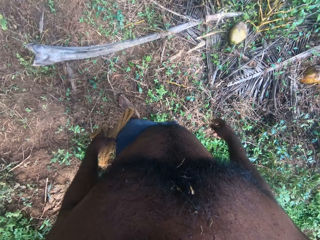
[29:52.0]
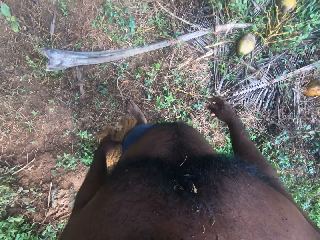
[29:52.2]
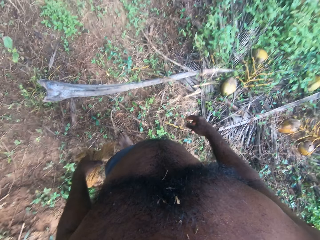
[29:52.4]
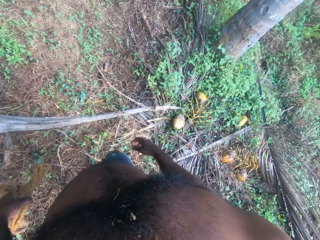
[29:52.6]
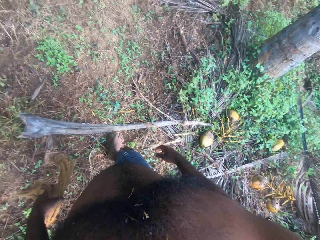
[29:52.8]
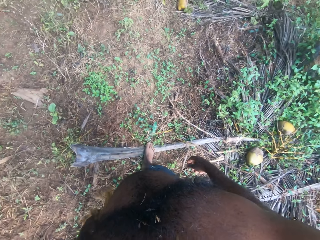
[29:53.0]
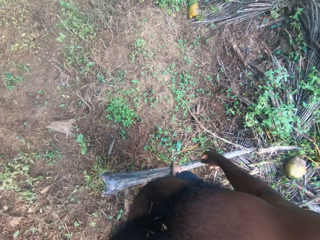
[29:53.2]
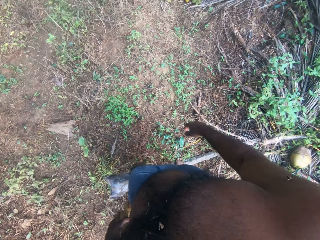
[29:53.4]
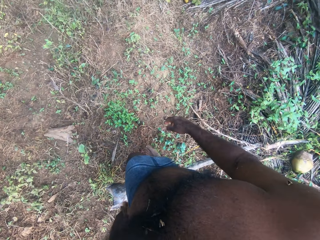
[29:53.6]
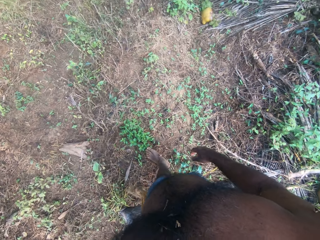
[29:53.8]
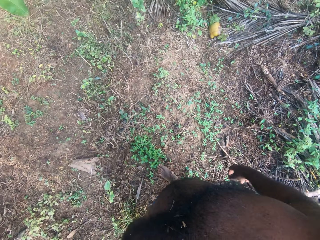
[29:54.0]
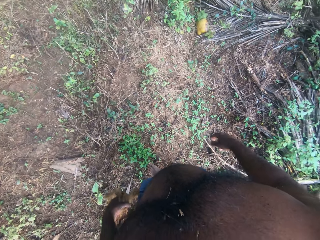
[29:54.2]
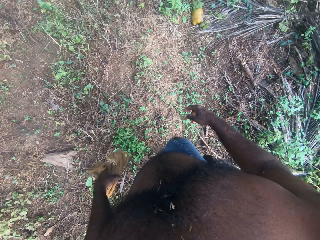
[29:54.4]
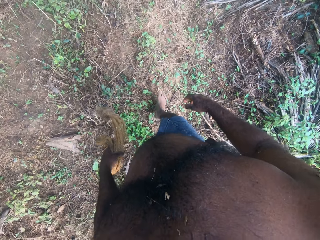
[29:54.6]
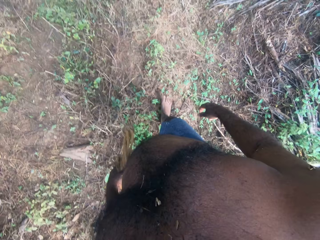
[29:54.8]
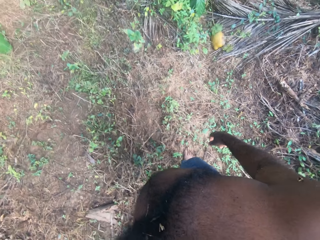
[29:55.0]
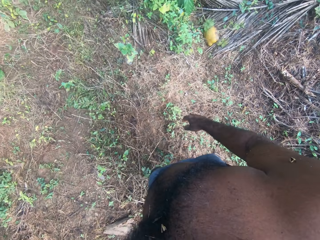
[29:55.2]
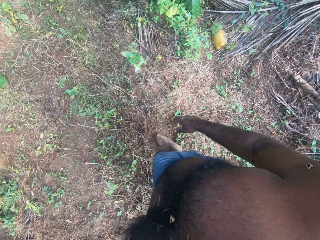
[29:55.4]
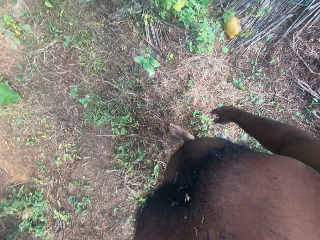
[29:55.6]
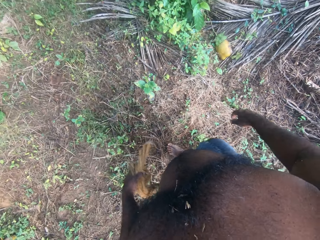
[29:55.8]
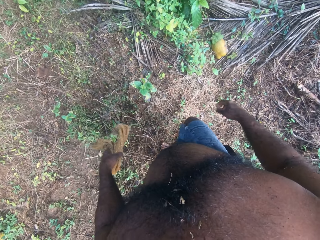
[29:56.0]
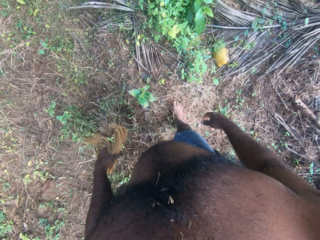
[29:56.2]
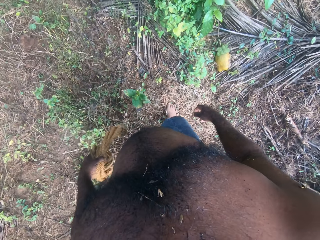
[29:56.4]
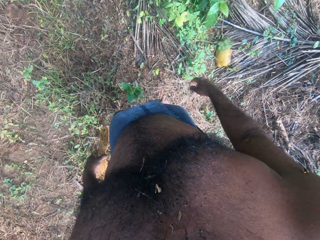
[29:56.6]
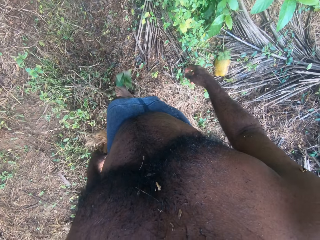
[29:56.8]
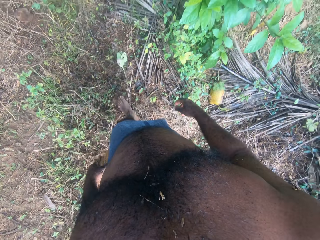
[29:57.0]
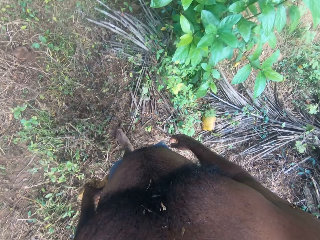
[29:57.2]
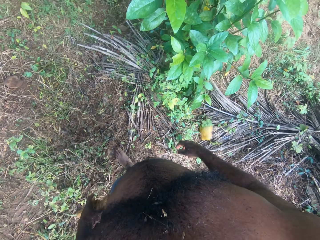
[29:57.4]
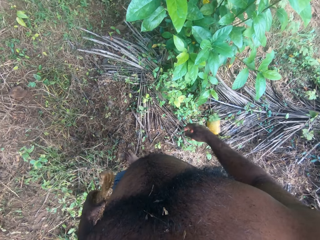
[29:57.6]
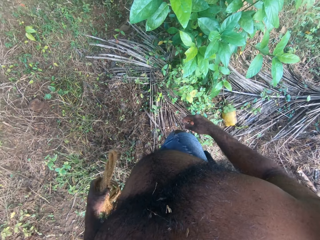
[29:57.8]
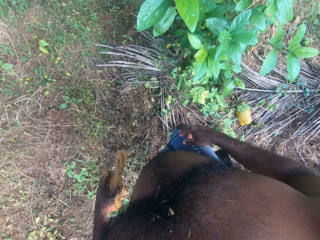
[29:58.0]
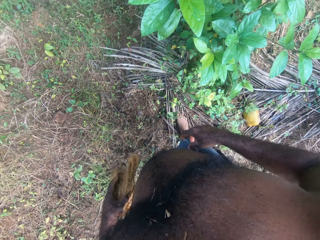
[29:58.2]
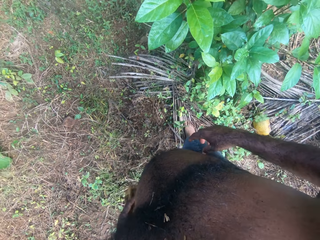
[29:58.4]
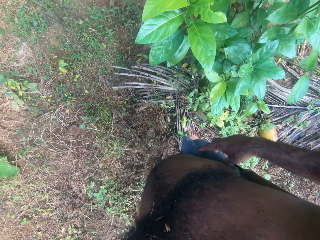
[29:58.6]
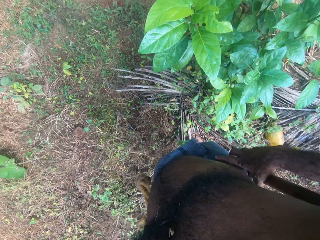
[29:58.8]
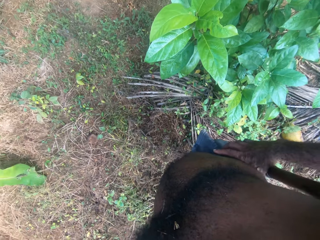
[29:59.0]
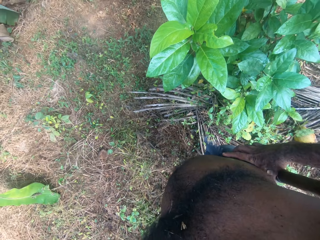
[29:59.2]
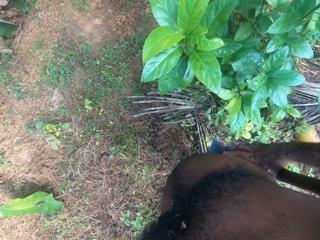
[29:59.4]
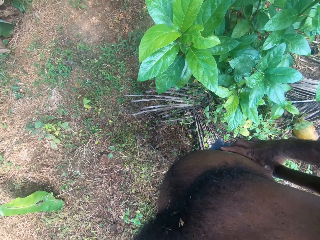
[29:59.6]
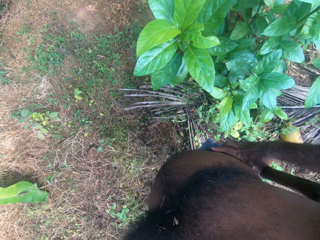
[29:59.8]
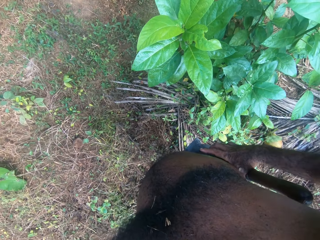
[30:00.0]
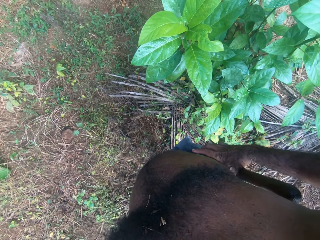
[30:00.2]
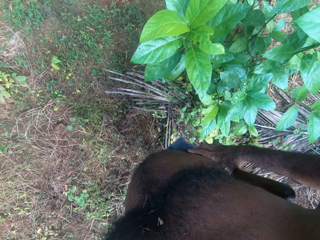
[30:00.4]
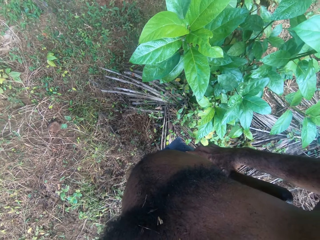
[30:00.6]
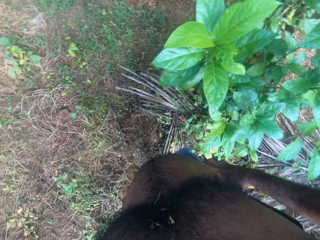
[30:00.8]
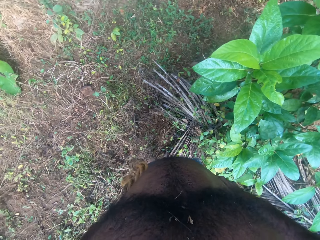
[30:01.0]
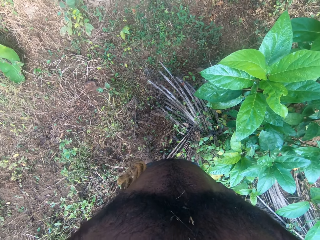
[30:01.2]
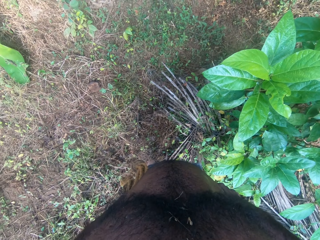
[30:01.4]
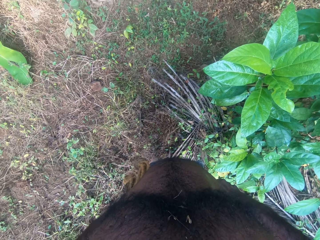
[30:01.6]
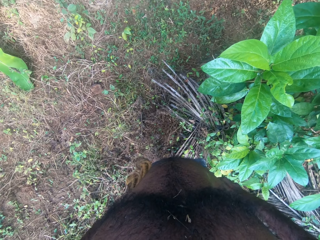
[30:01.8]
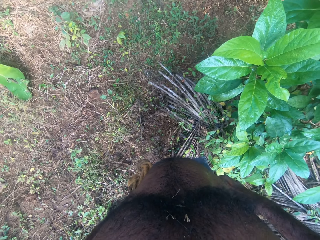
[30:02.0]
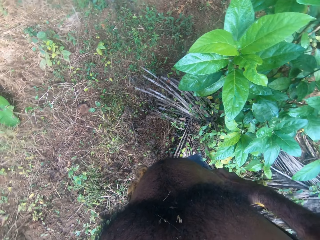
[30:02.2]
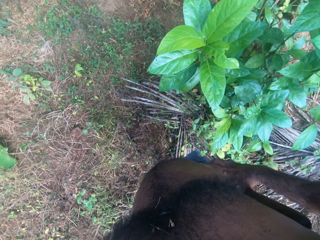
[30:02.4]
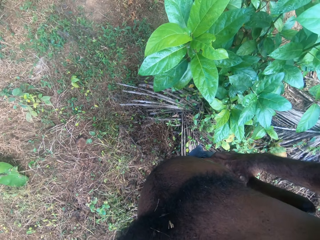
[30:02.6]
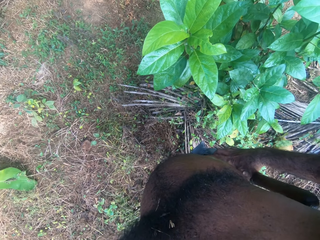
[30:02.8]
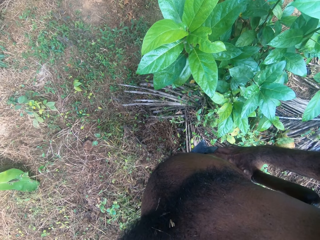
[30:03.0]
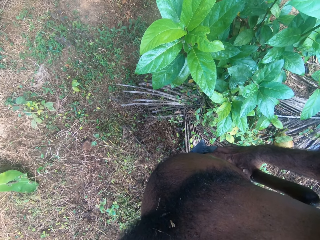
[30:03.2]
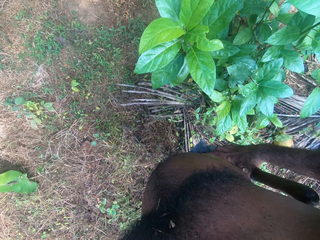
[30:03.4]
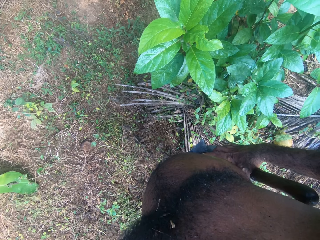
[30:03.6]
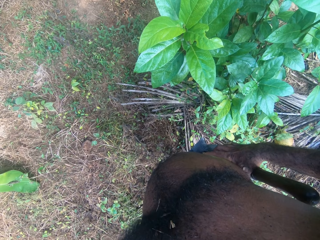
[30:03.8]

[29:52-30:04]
The camera wearer talks. He walks across the field. He holds his waist. He looks around.

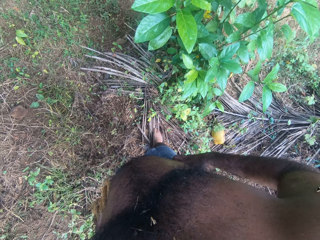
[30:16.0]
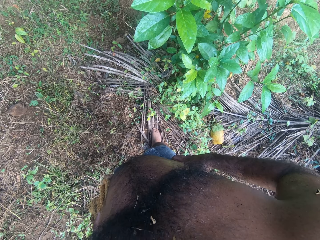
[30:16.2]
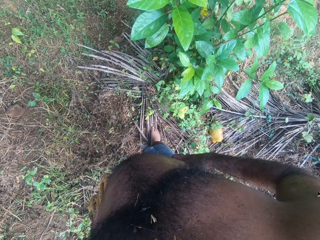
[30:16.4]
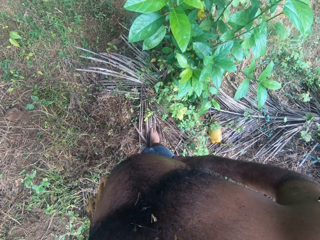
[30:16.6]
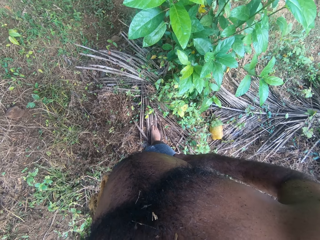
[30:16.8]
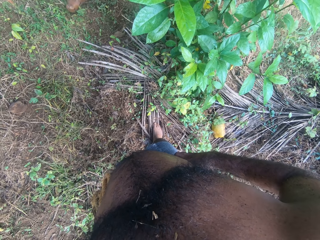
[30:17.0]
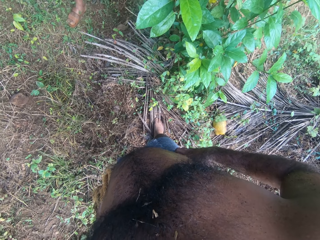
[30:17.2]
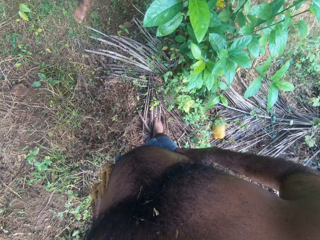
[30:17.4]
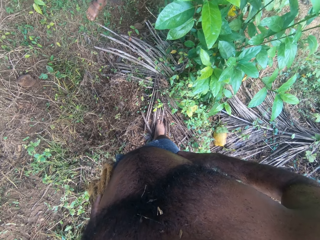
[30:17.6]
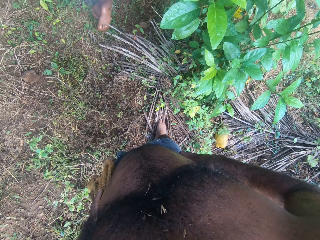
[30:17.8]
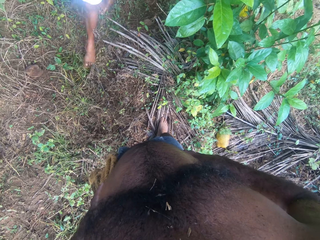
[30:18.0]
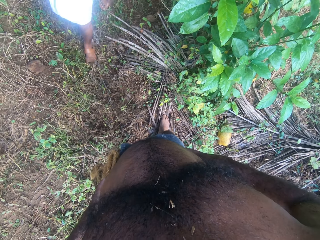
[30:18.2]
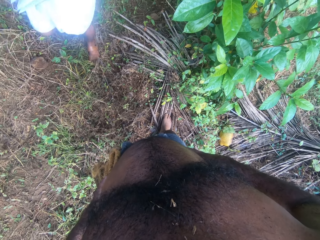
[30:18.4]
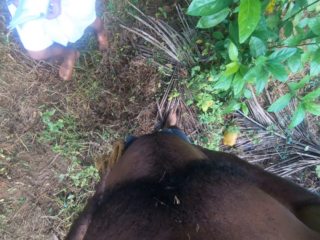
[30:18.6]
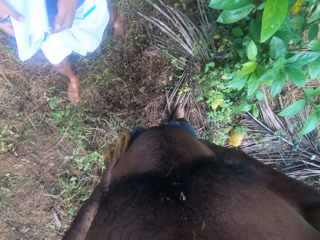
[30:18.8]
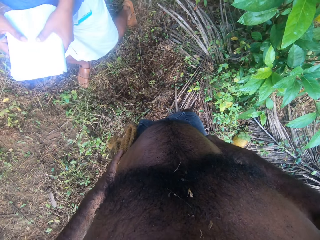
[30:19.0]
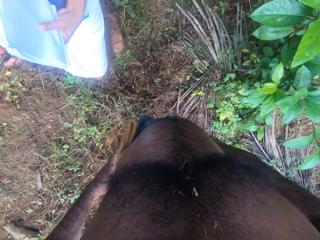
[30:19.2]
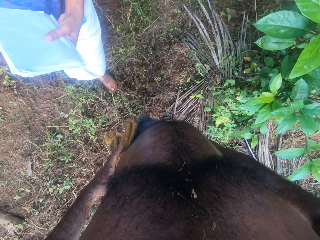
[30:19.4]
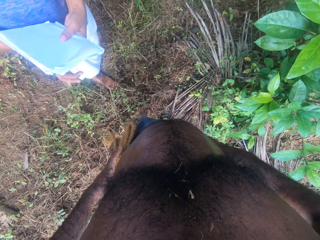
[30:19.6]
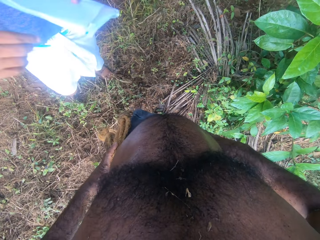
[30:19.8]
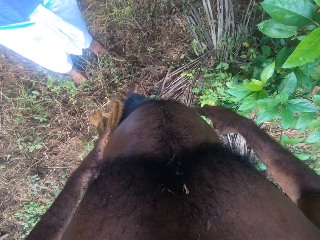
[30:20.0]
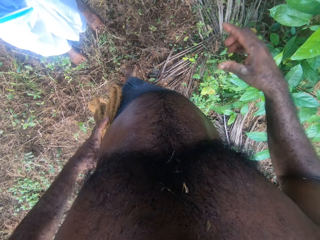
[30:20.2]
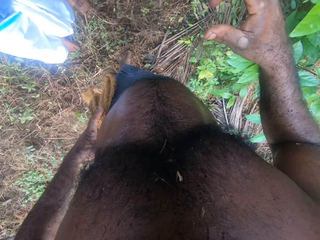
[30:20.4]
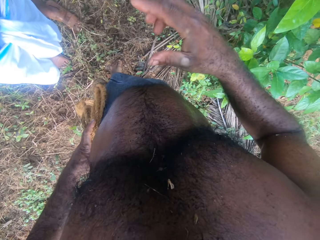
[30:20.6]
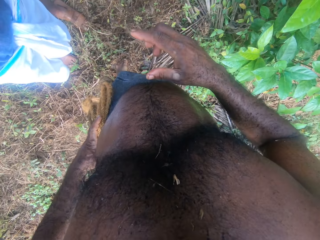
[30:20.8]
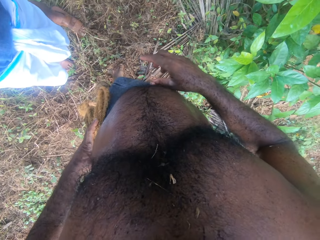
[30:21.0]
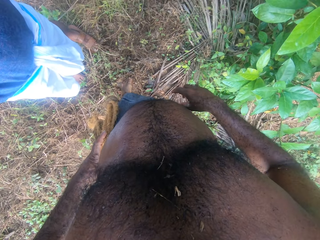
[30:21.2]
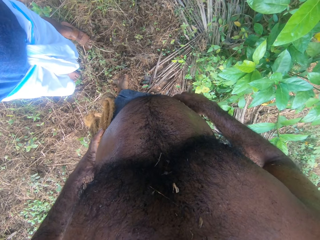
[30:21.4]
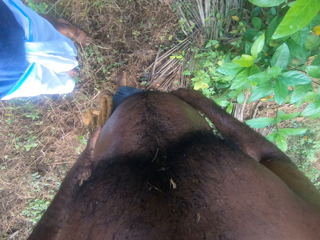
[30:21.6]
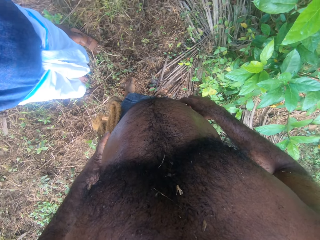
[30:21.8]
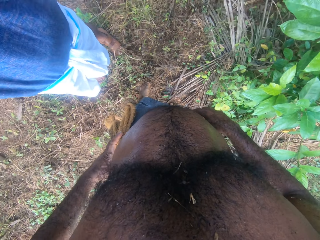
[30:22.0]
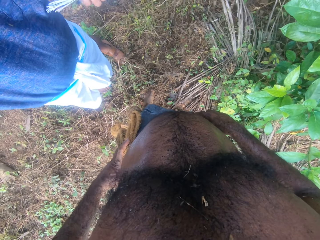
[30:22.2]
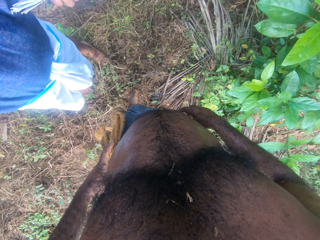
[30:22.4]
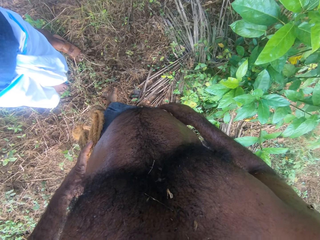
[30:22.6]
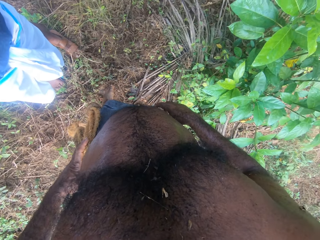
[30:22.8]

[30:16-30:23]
A person walks towards the camera wearer. The person adjusts the camera wearer's camera.
